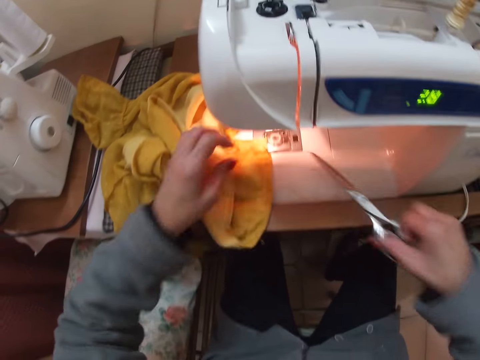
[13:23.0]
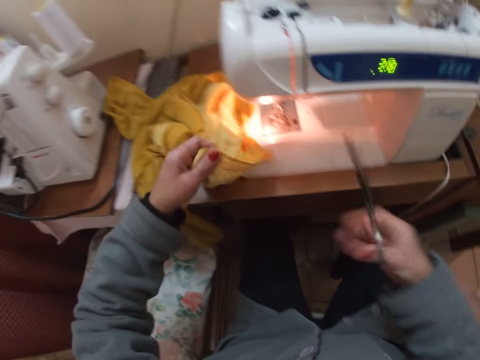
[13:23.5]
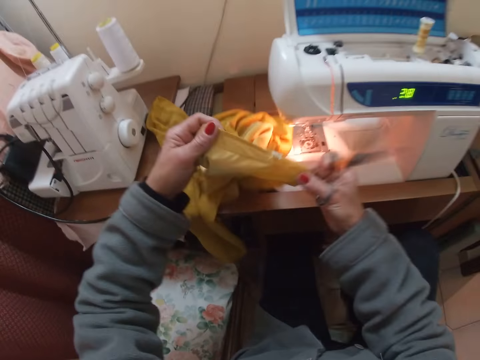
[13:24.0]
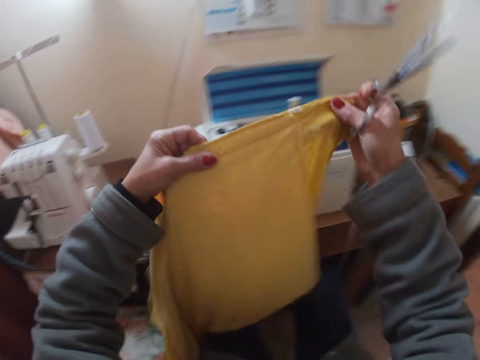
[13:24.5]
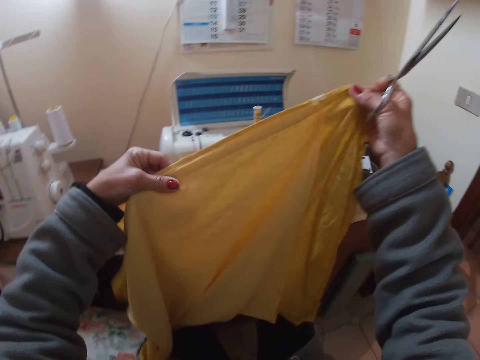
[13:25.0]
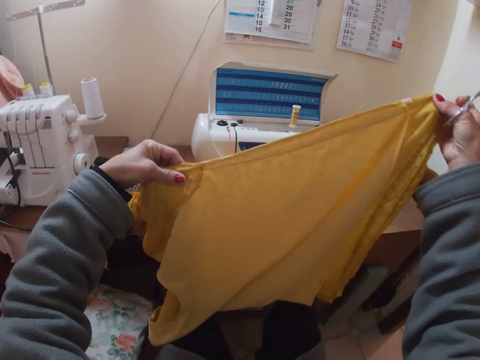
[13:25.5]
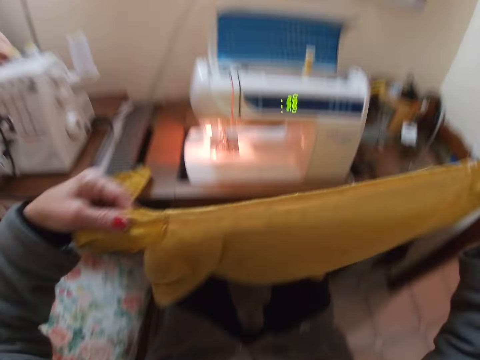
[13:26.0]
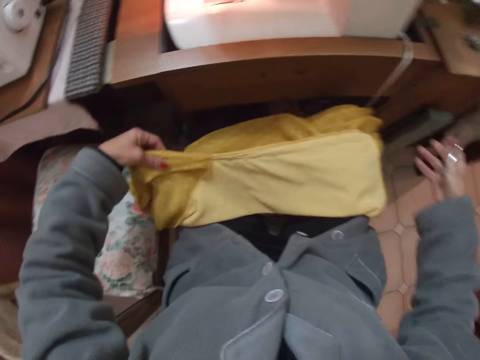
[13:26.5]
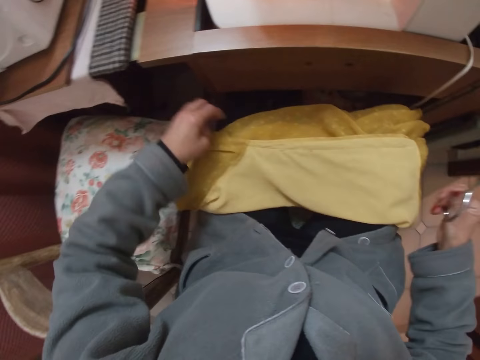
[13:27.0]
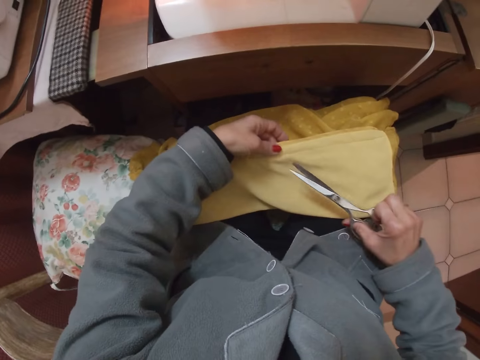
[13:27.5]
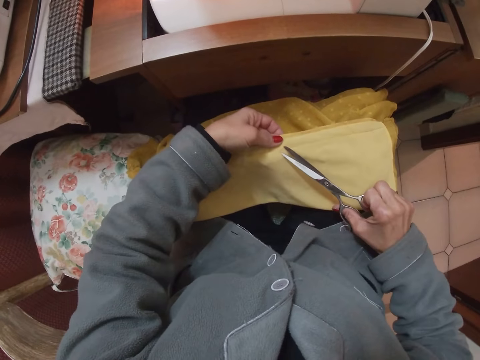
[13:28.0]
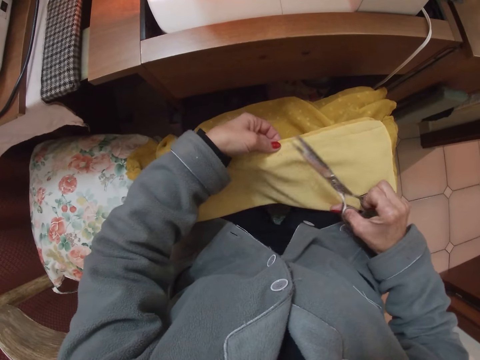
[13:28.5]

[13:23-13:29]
The camera wearer picks up the cloth. She lifts the blouse from the machine. She straightens the cloth. She places the blouse on her lap. She cuts thread from the cloth.

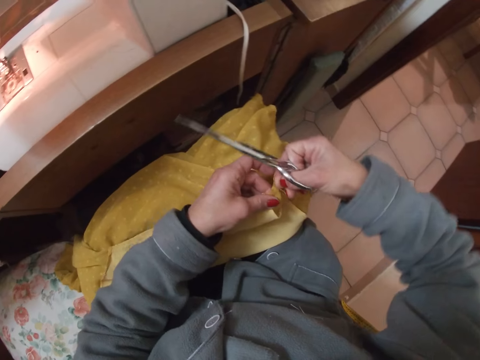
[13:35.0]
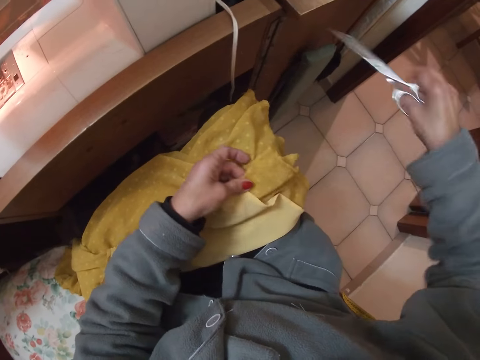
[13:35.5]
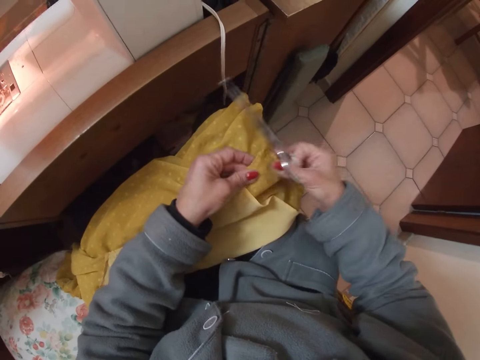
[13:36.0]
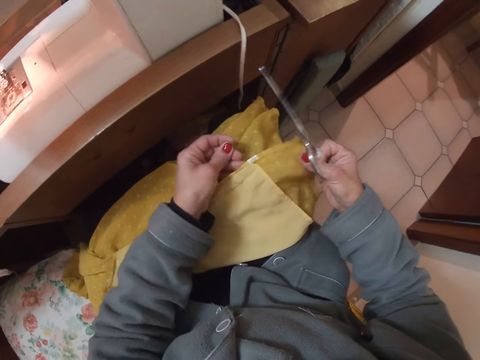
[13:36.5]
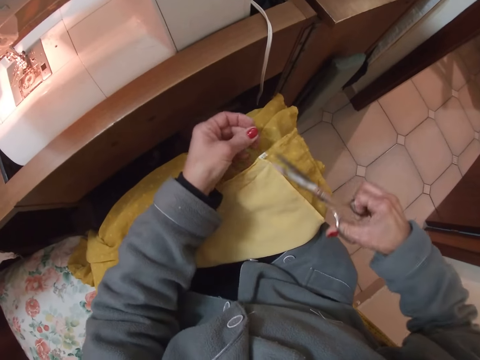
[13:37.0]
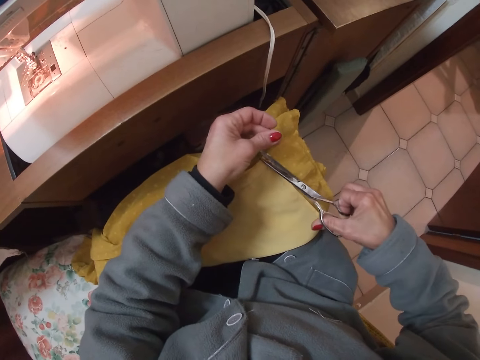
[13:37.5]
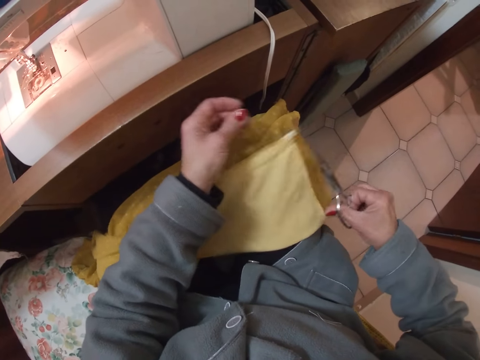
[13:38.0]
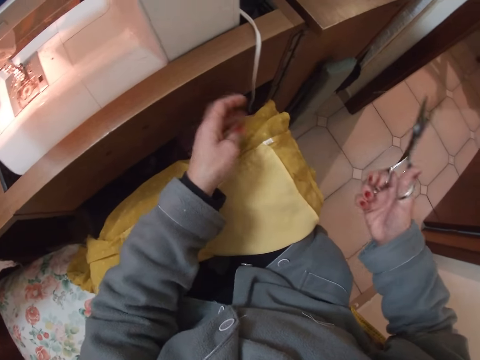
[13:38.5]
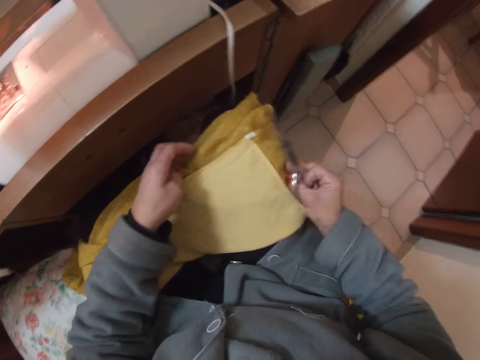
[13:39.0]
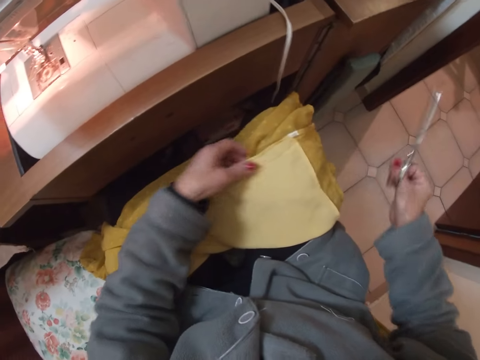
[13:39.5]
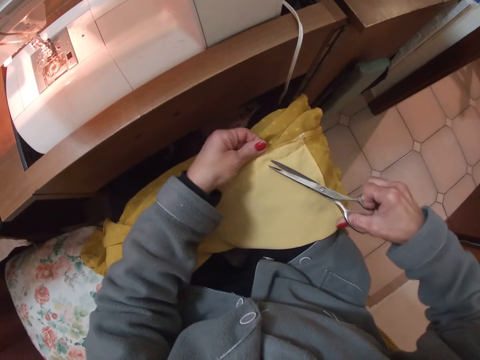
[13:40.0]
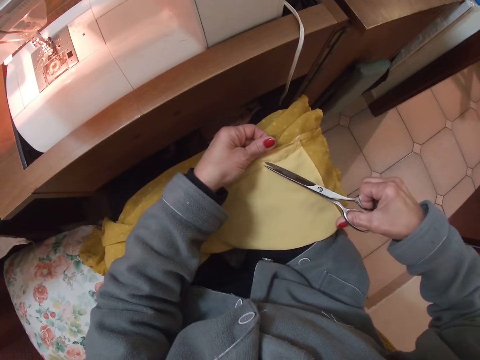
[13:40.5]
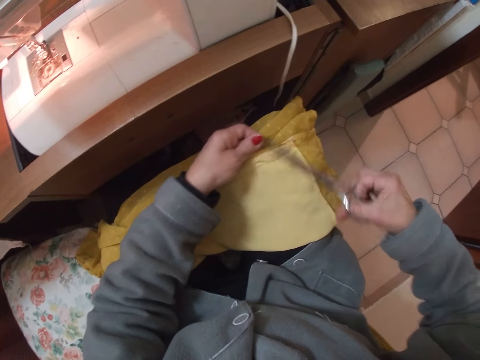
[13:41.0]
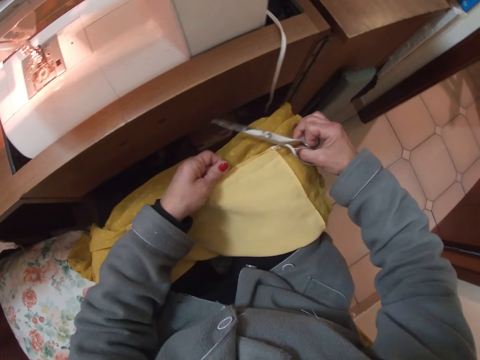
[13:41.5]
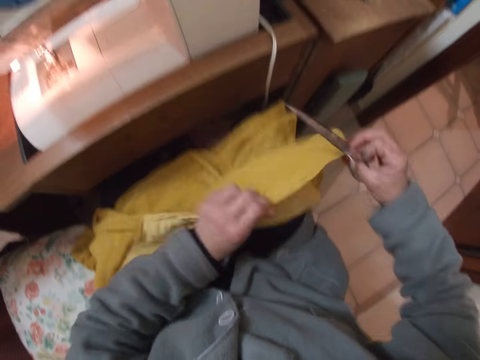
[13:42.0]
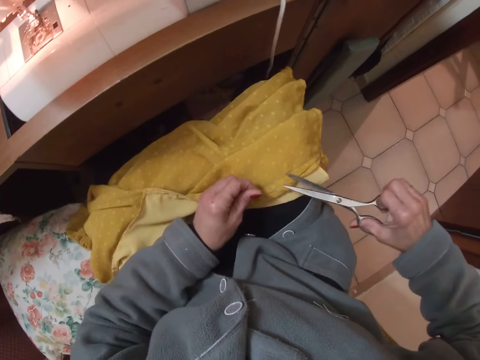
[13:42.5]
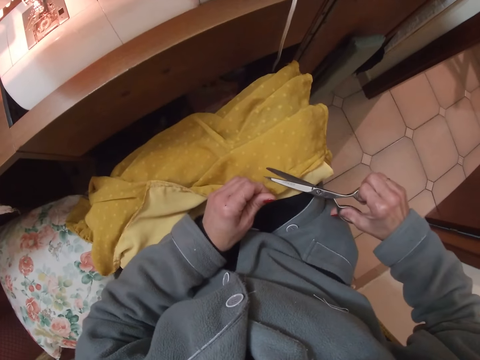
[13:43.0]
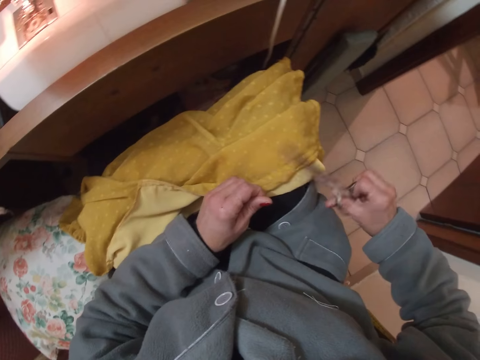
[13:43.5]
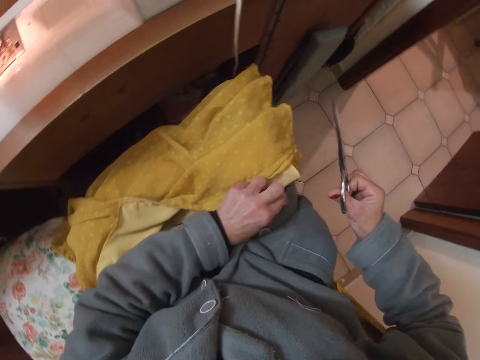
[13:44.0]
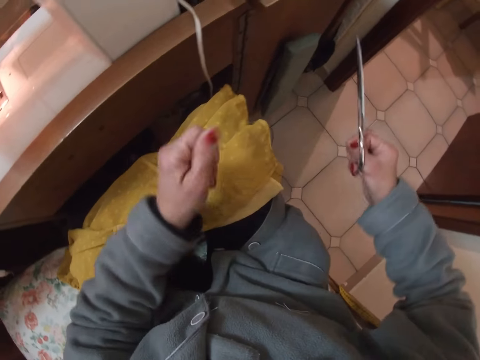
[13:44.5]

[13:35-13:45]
The camera wearer looks at the cloth. They cut threads from the cloth with the scissors. They throw the thread on the floor. They cut thread from the cloth. They turn the cloth. They cut thread from the cloth.

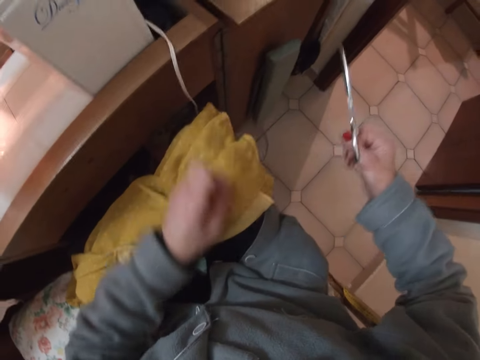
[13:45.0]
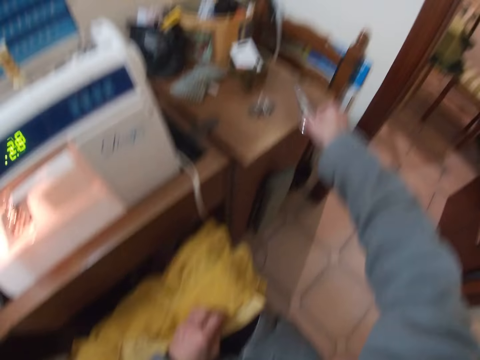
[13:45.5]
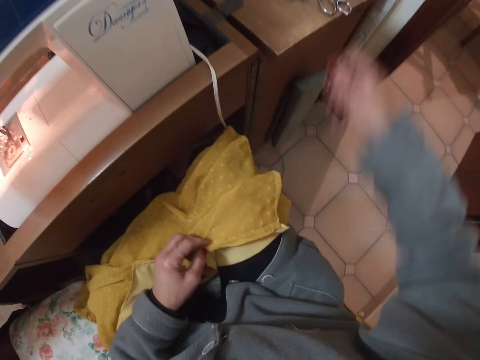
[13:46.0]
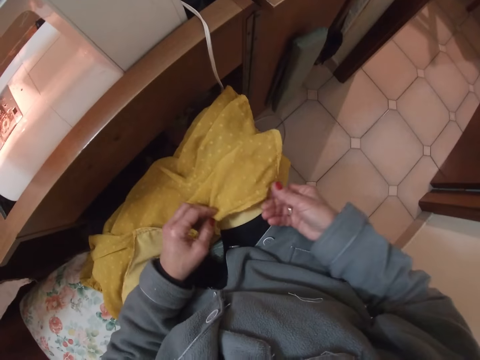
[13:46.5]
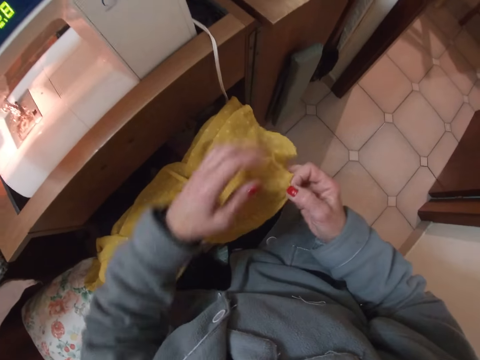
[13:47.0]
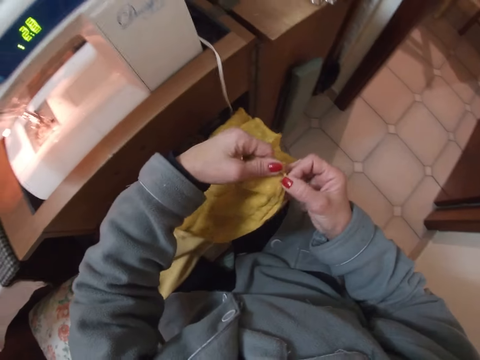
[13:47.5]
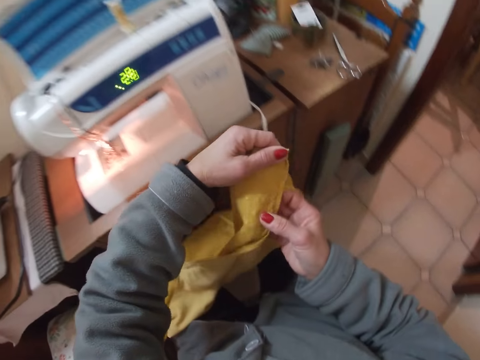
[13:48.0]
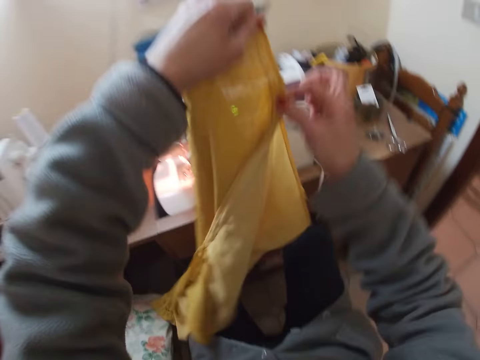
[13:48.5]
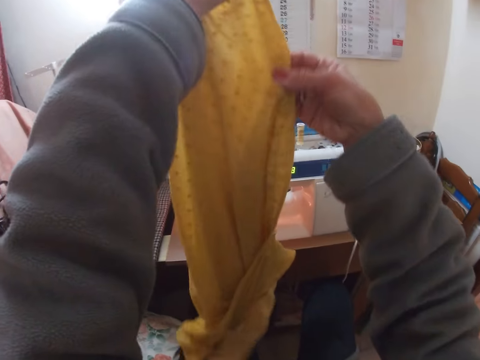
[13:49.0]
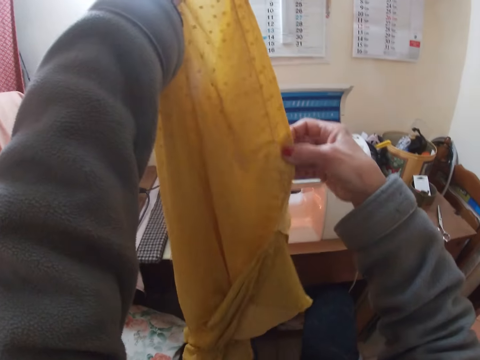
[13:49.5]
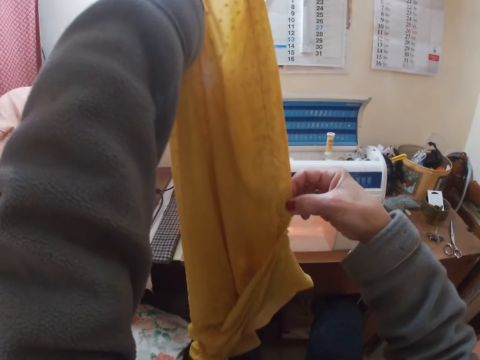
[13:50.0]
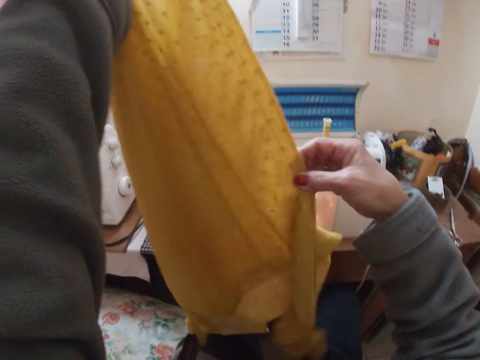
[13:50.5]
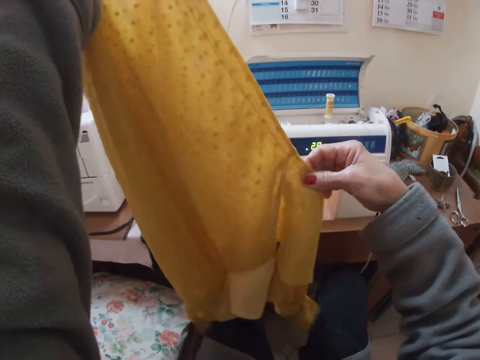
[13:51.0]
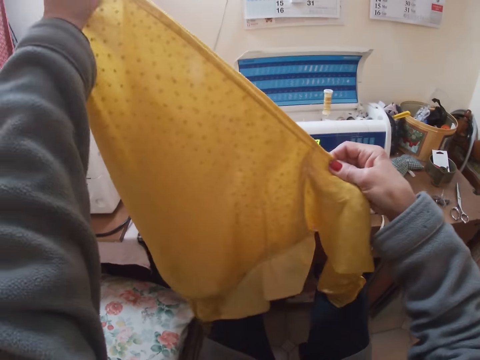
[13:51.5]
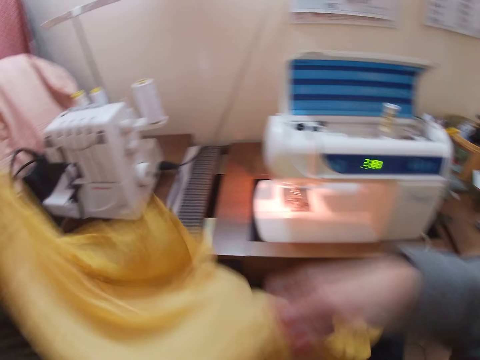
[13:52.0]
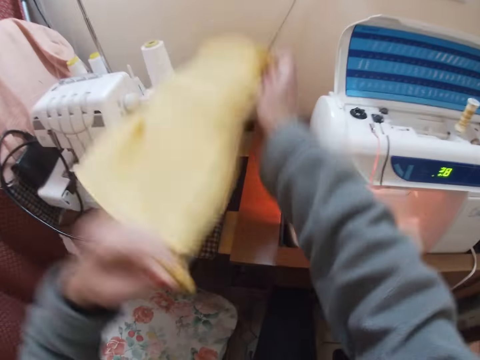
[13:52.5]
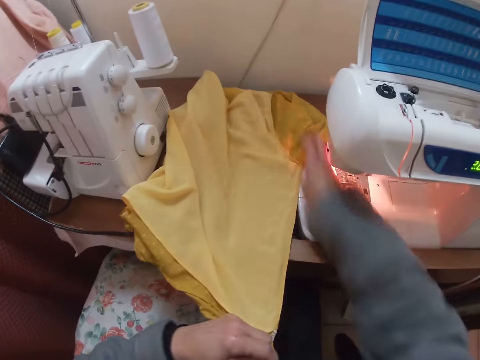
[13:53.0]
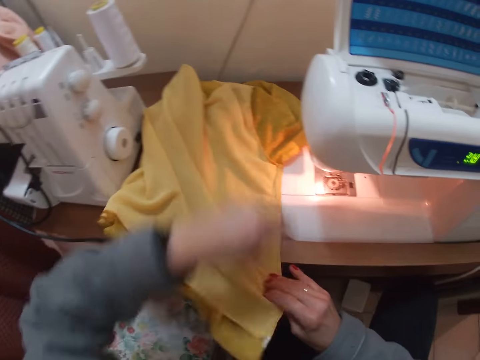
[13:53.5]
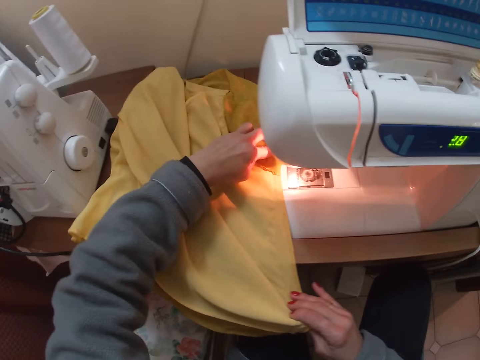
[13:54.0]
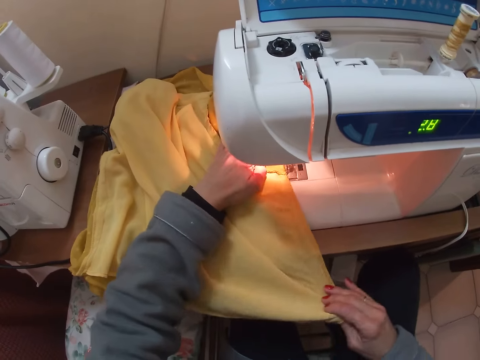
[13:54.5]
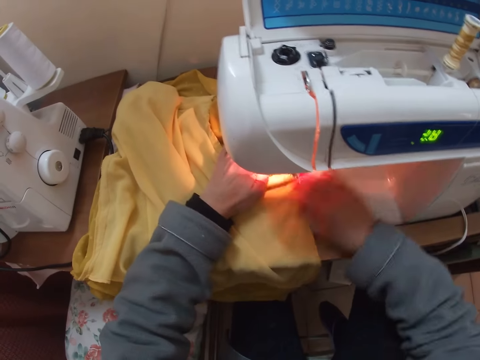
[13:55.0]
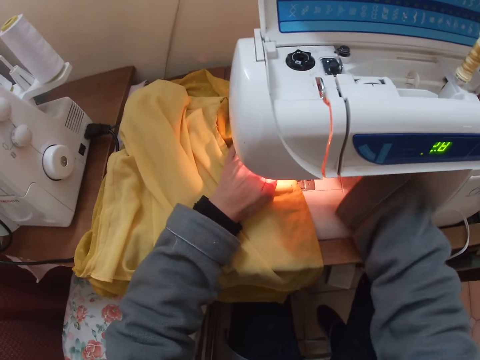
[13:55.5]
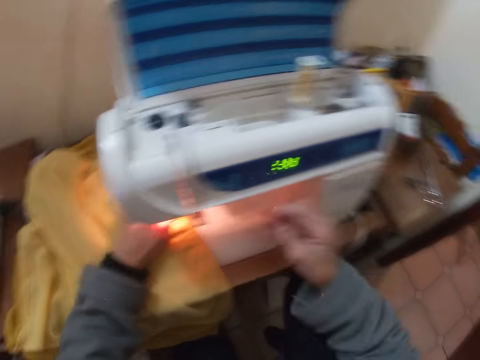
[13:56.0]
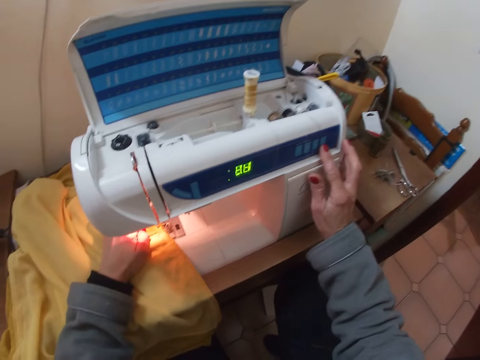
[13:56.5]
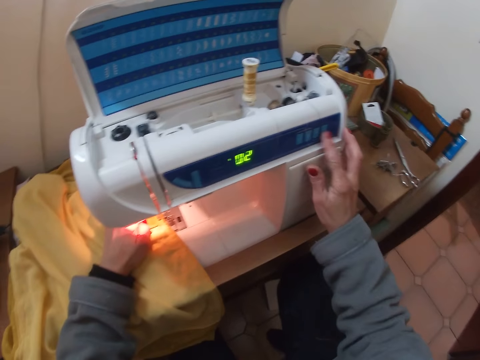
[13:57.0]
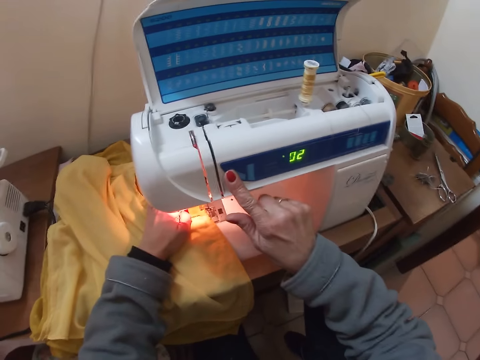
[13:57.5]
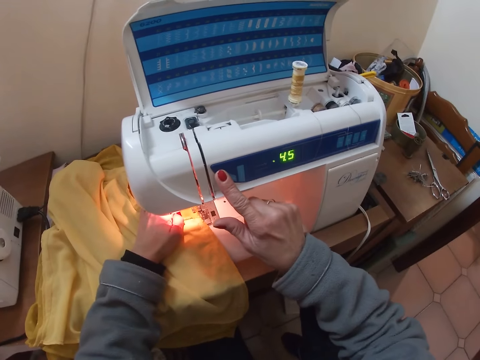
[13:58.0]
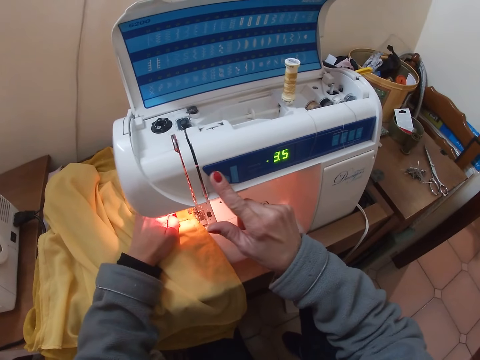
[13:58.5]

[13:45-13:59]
The camera wearer throws the thread on the floor. He throws the thread on the floor again. He drops the scissors on the table beside the machine. He picks up the cloth. He examines the blouse stitches. He puts the cloth on the desk. He puts the cloth on the sewing machine. He presses the lever foot presser with his right hand. He presses some buttons on the stitch panel.
